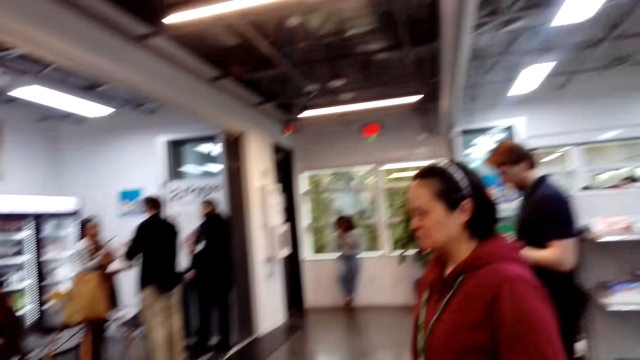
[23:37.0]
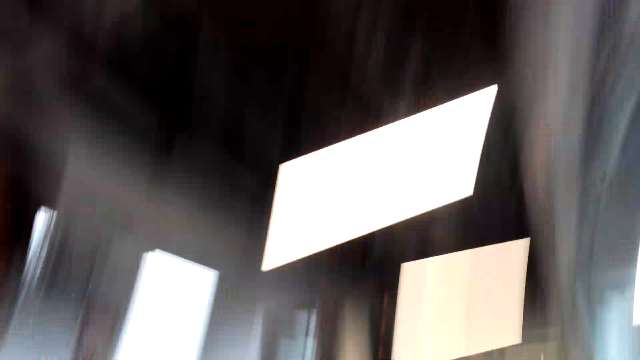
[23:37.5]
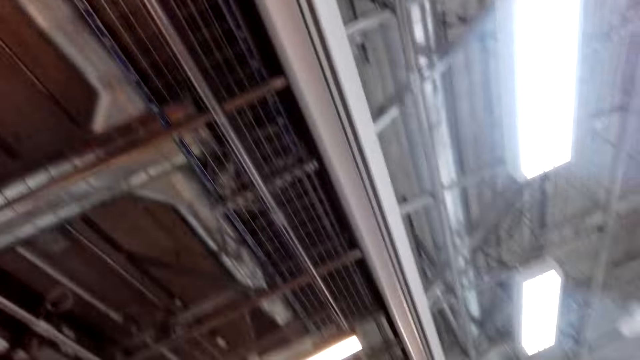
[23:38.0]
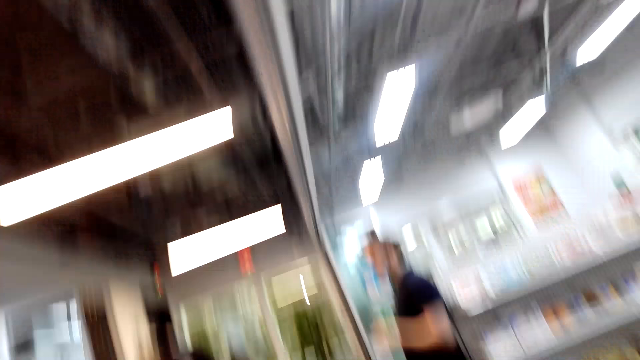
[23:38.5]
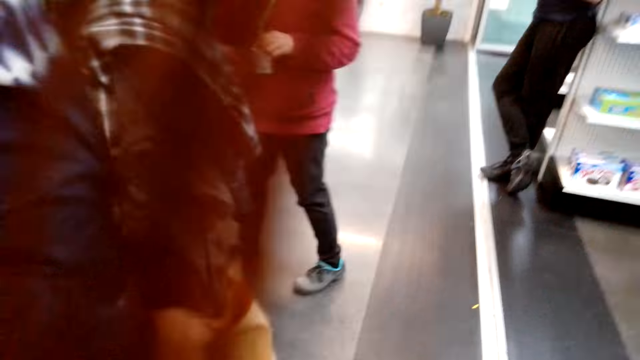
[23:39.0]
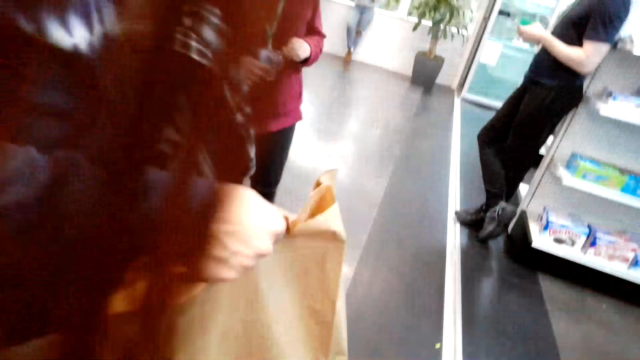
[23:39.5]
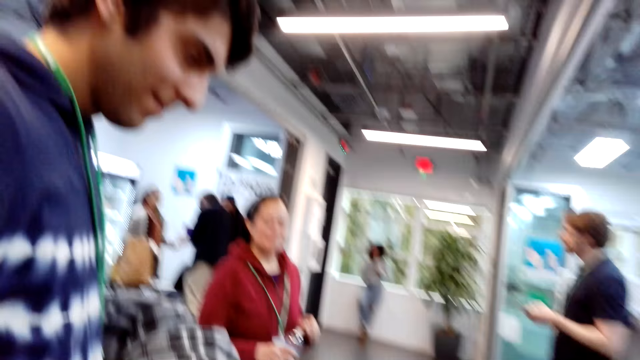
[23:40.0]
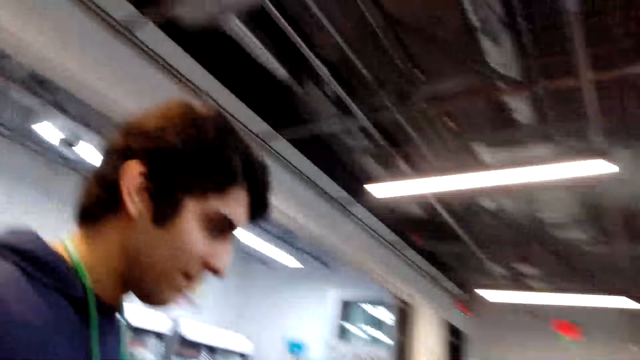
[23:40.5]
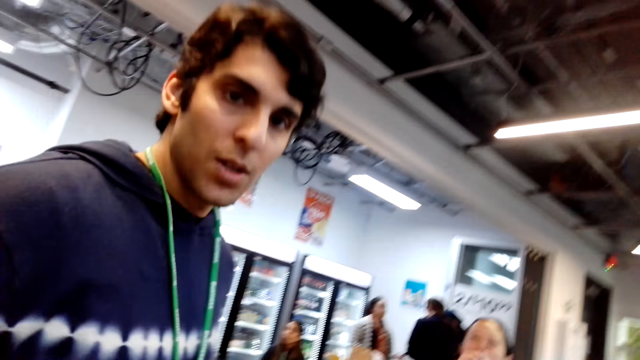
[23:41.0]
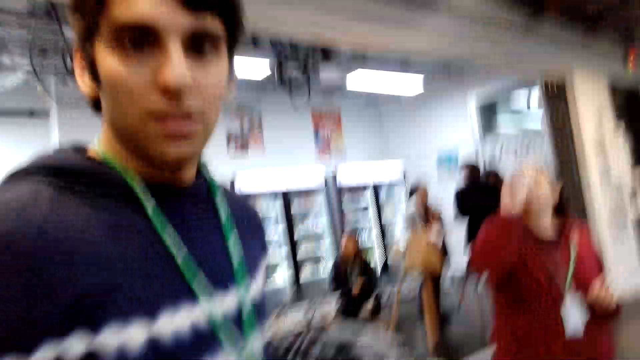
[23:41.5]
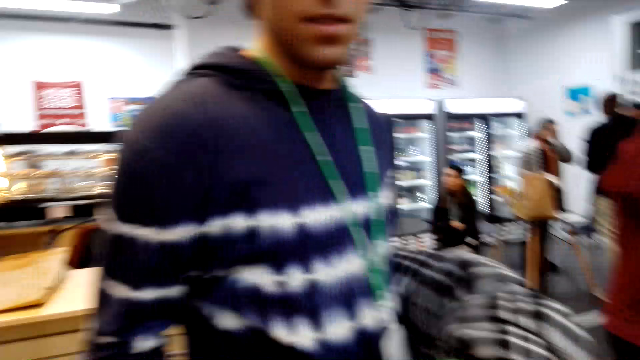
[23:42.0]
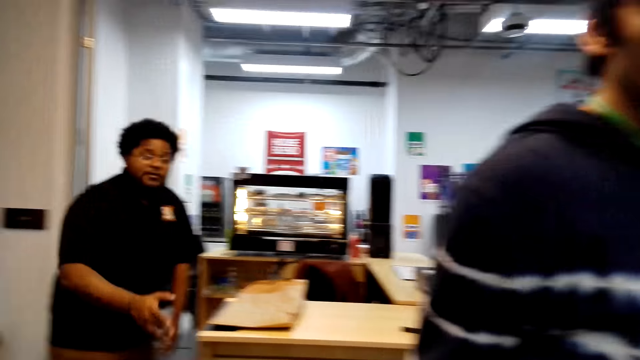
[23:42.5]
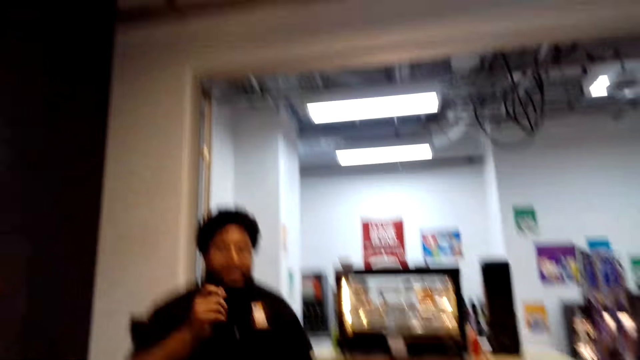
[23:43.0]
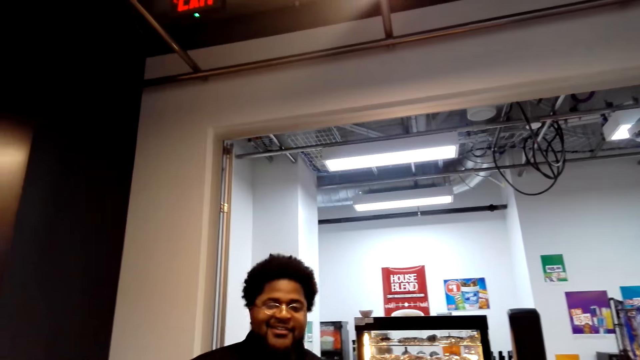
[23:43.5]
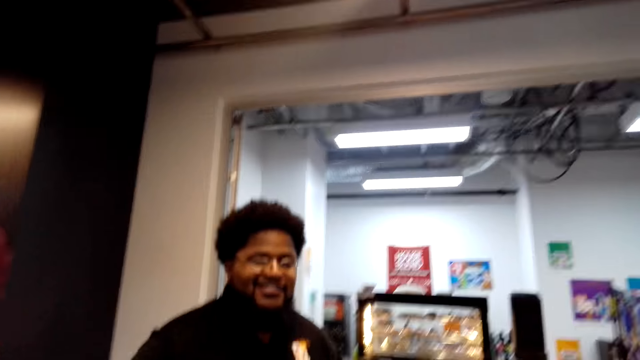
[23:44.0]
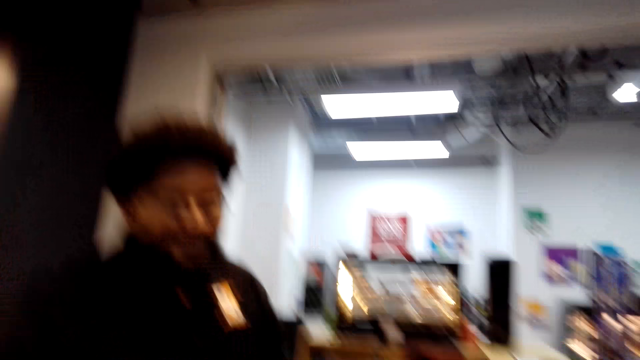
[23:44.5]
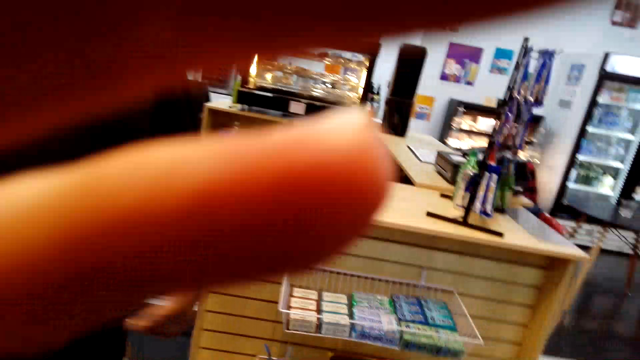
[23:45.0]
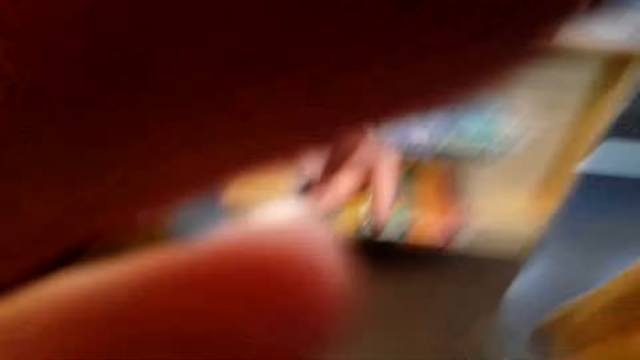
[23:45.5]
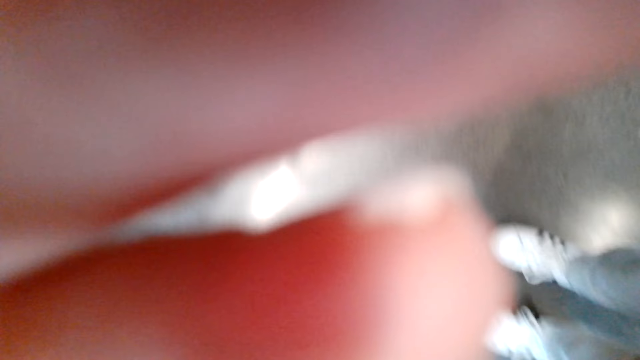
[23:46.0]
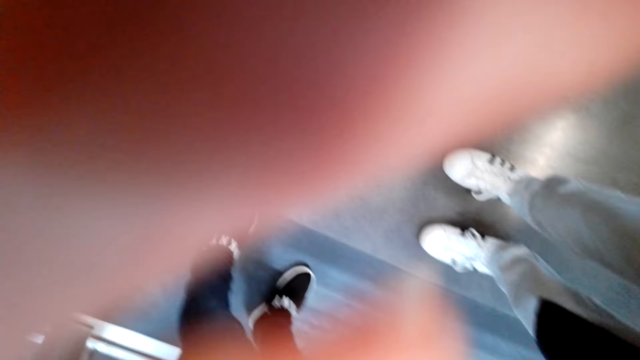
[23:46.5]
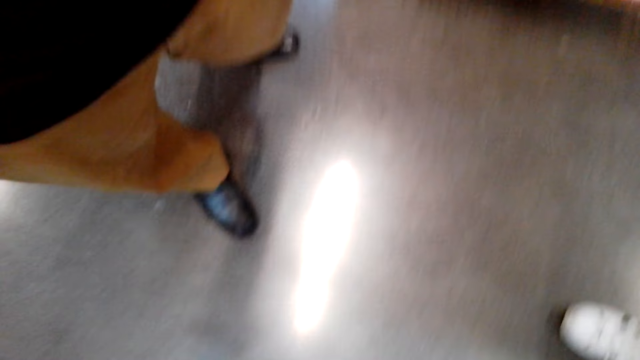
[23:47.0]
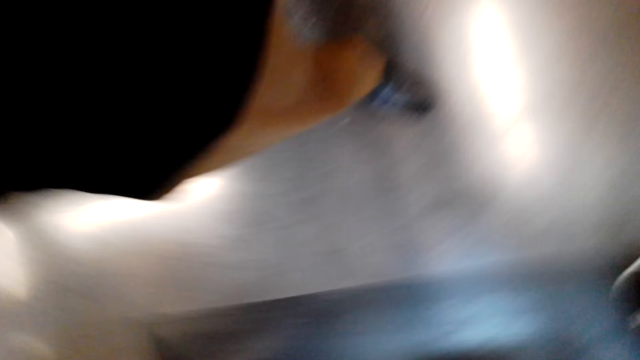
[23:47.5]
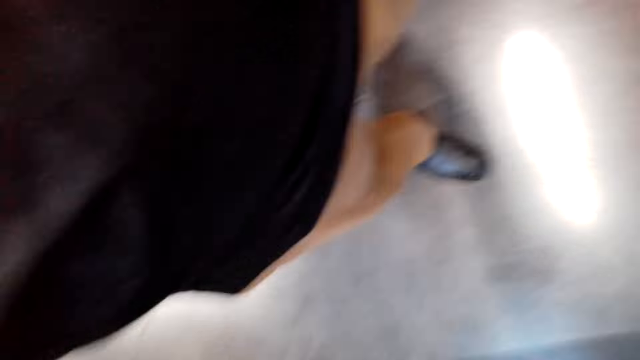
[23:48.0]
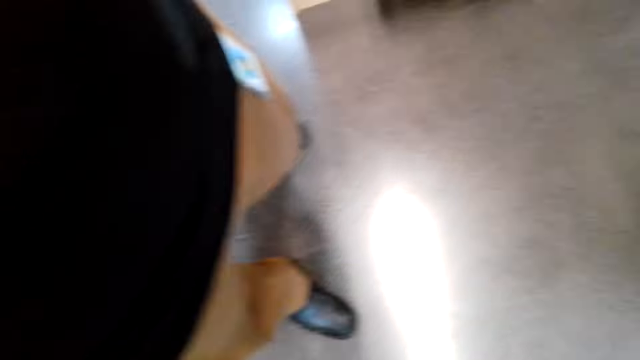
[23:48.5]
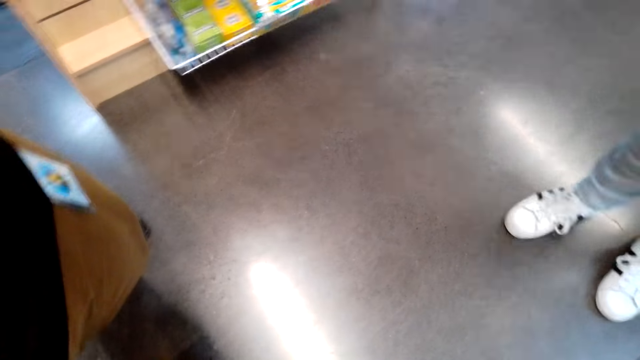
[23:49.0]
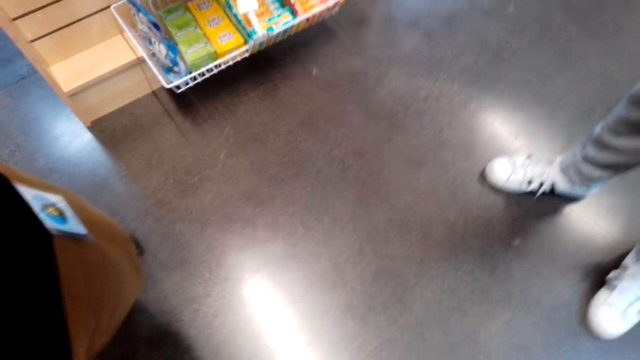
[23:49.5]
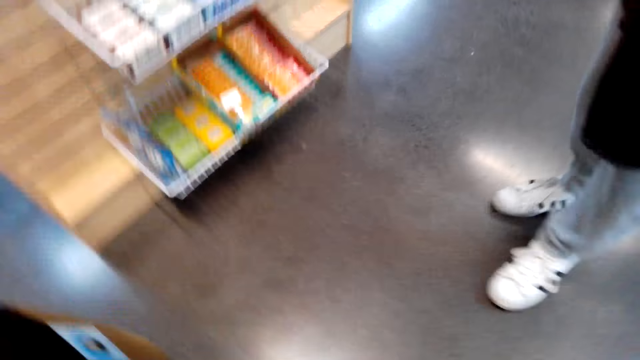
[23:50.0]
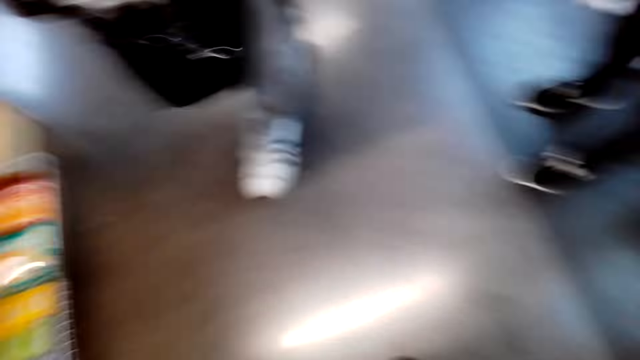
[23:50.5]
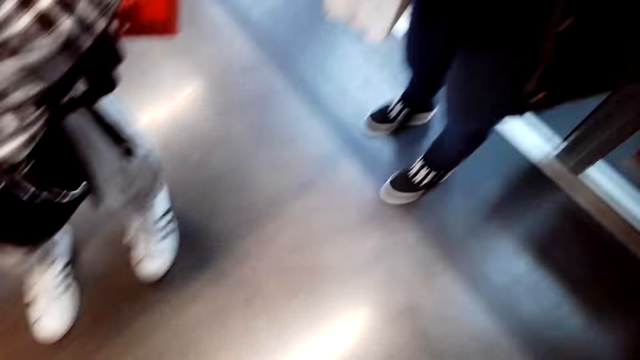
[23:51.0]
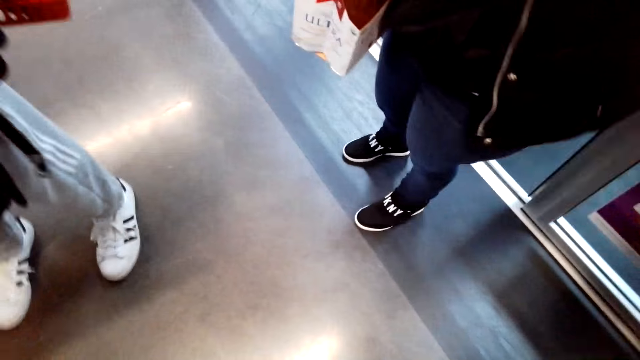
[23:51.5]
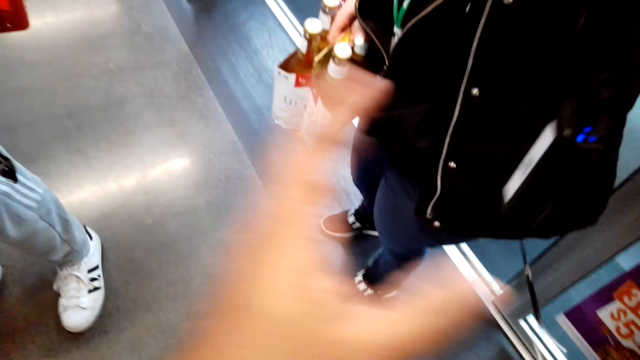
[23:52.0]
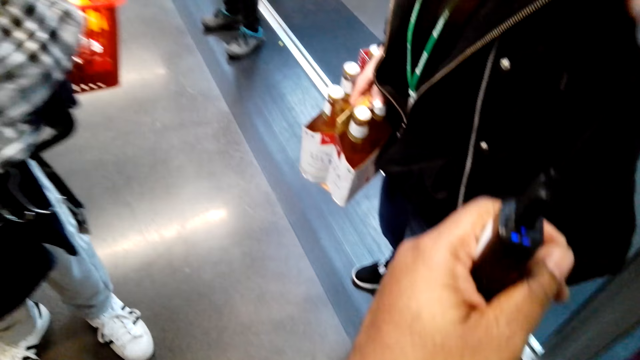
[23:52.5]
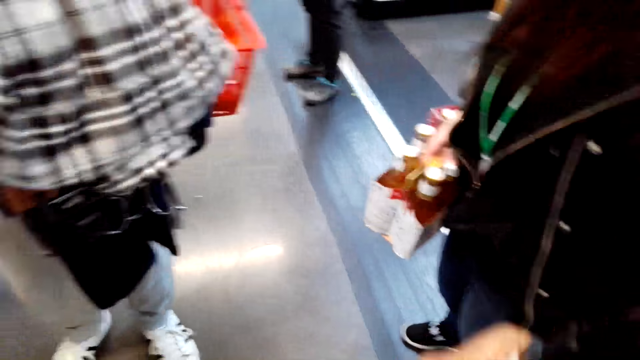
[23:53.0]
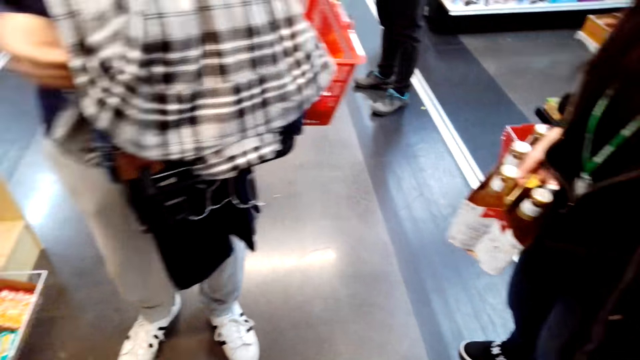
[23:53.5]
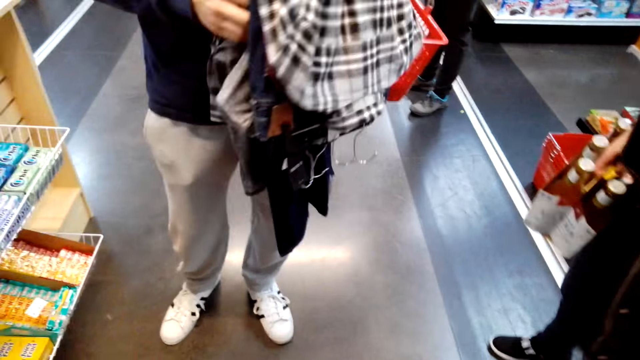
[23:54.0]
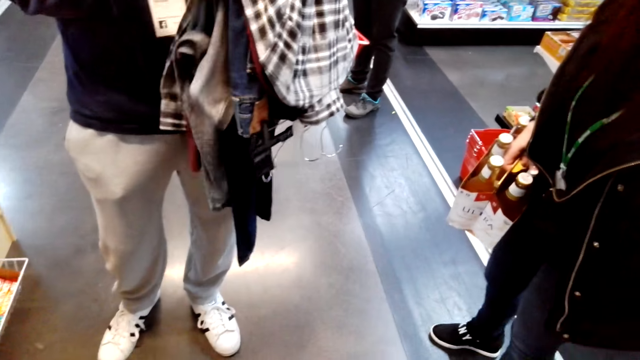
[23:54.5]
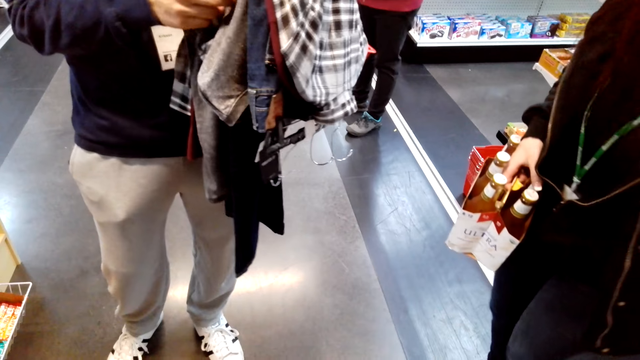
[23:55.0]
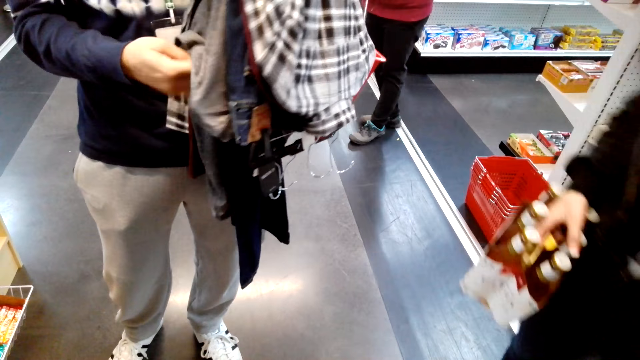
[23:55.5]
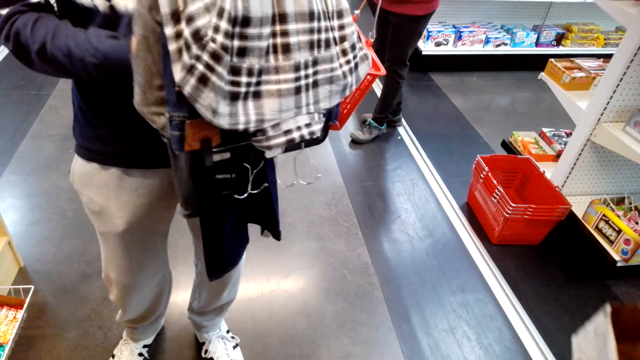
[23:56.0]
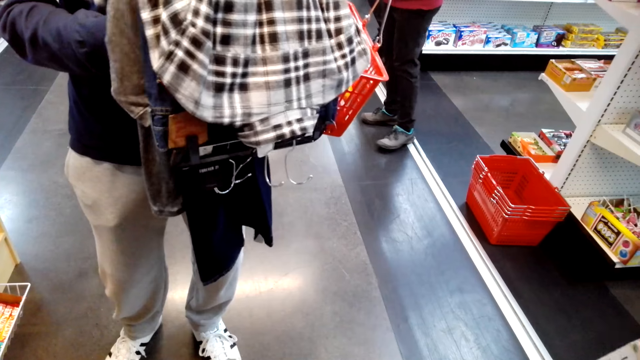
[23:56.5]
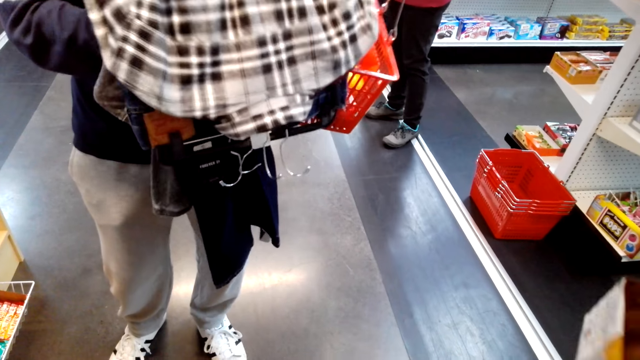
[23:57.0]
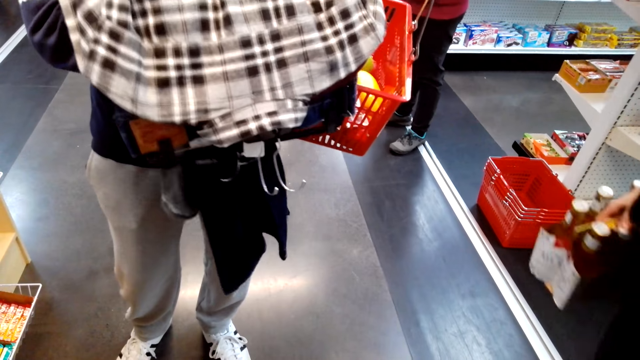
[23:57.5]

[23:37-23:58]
The camera wearer looks around. A man shows off the bag. The camera wearer laughs and talks to others. They look at the man. Another man points at the camera wearer. The camera wearer walks towards the other man. They adjust the camera. They pick something from a woman. The first man holds cloths.
